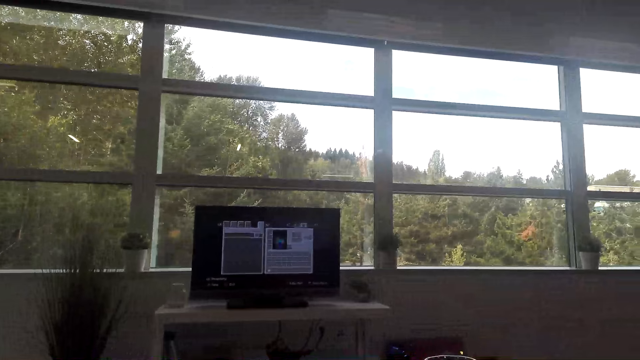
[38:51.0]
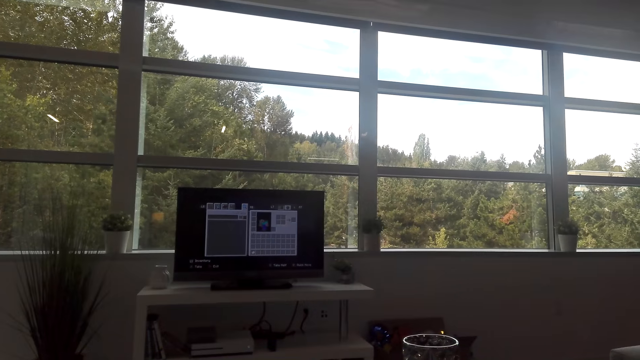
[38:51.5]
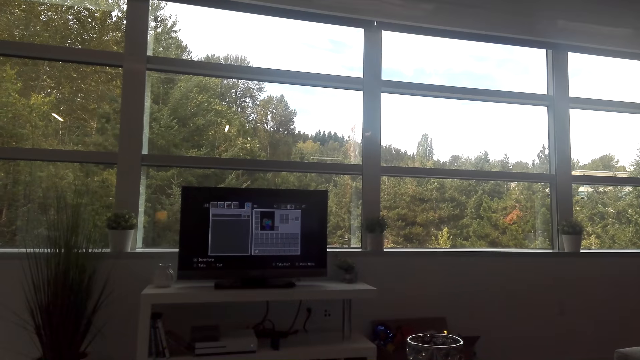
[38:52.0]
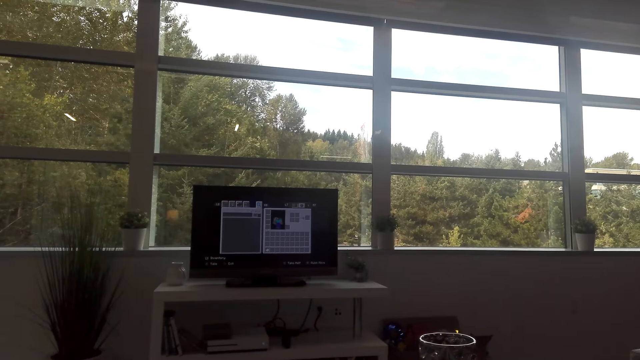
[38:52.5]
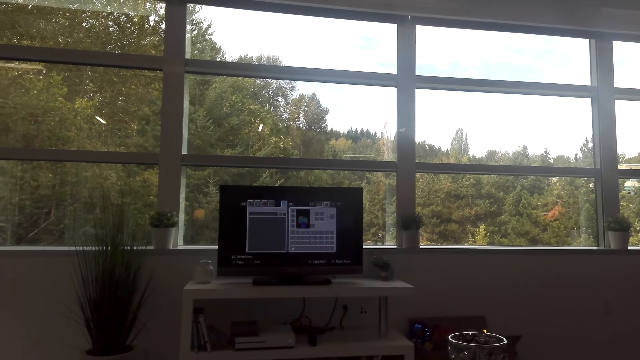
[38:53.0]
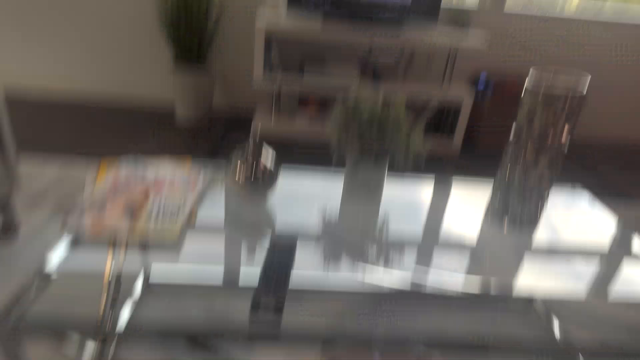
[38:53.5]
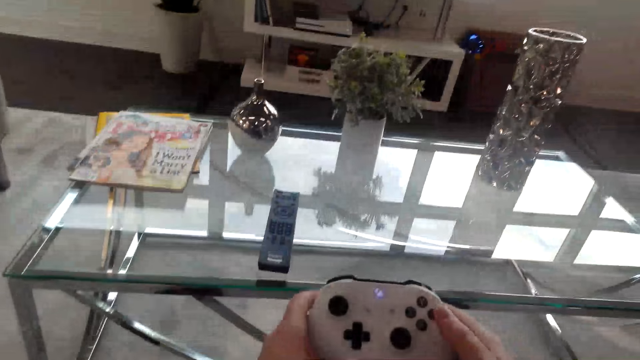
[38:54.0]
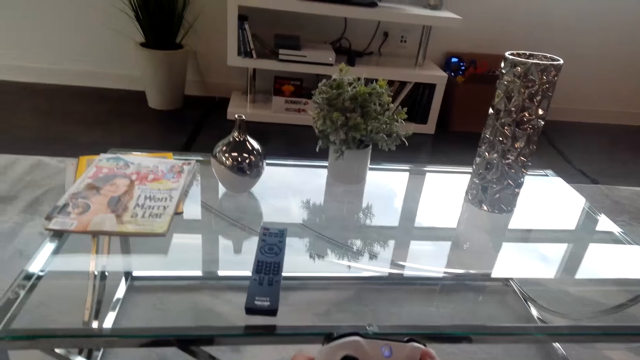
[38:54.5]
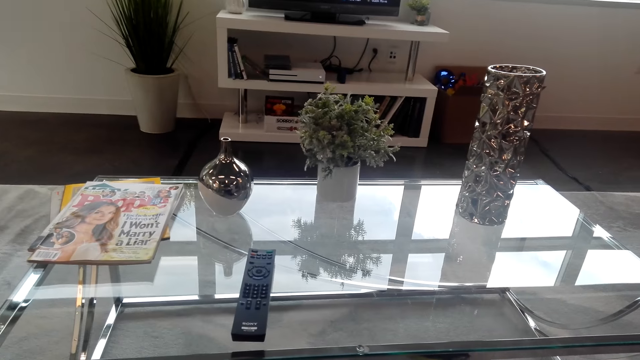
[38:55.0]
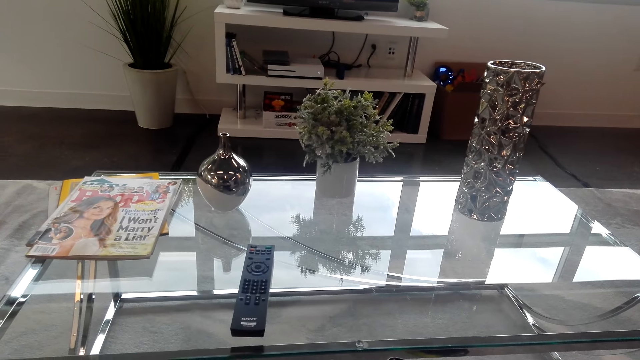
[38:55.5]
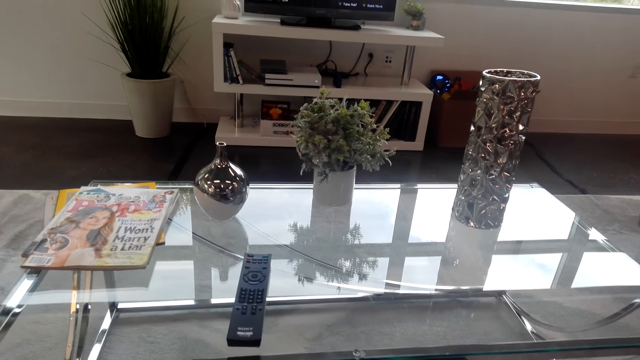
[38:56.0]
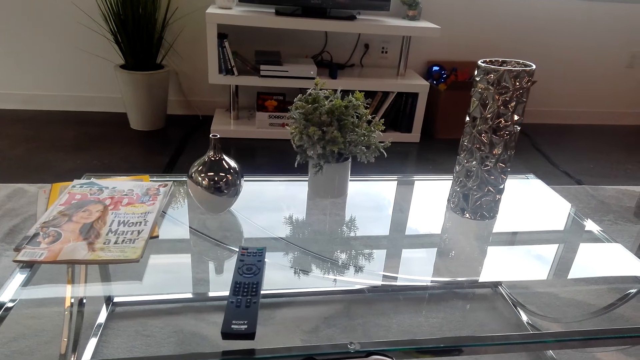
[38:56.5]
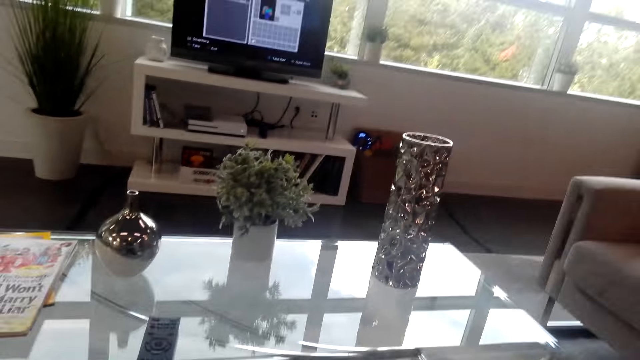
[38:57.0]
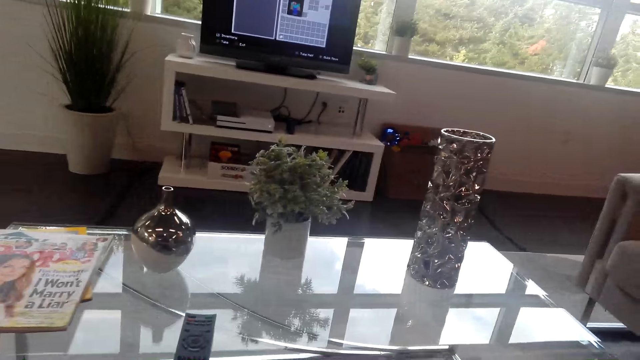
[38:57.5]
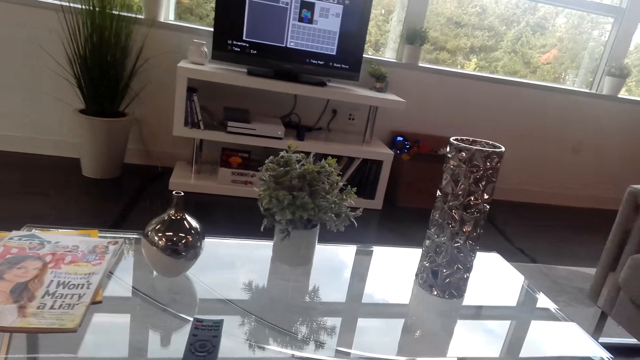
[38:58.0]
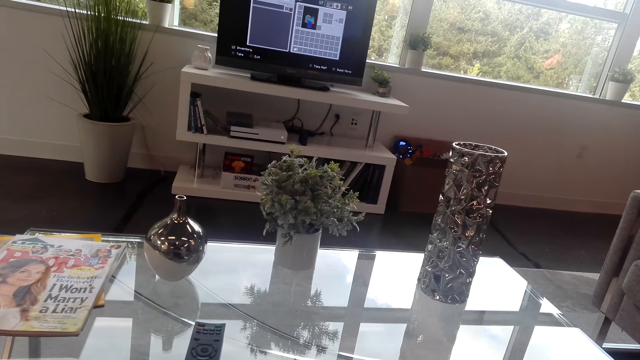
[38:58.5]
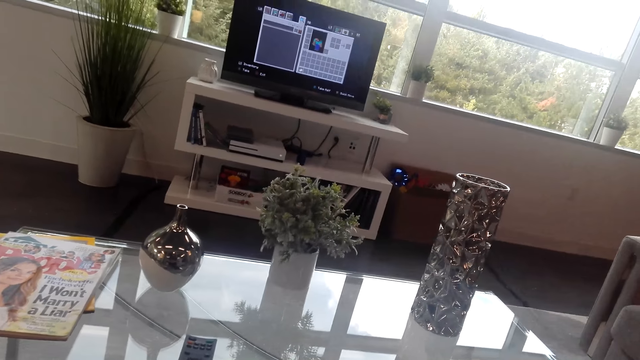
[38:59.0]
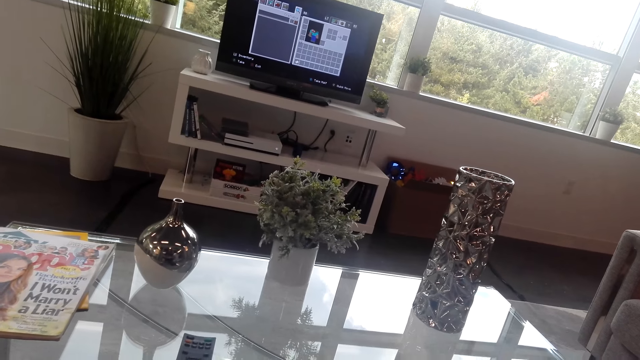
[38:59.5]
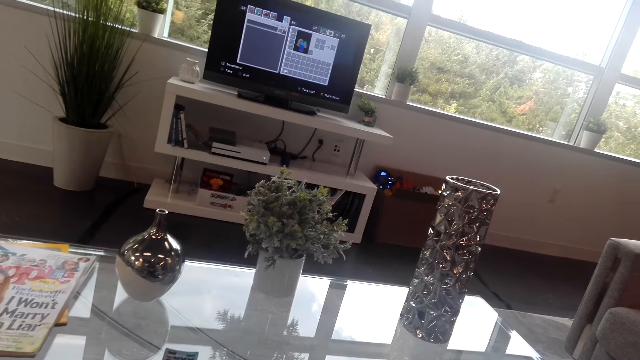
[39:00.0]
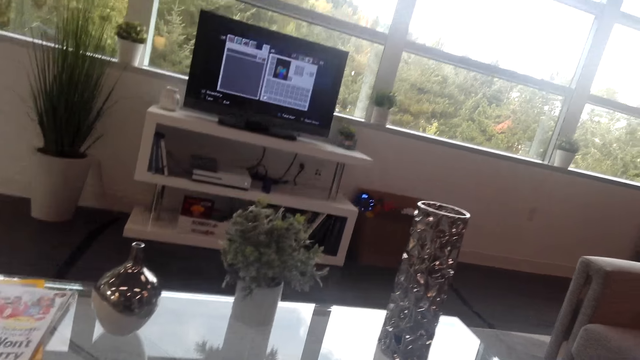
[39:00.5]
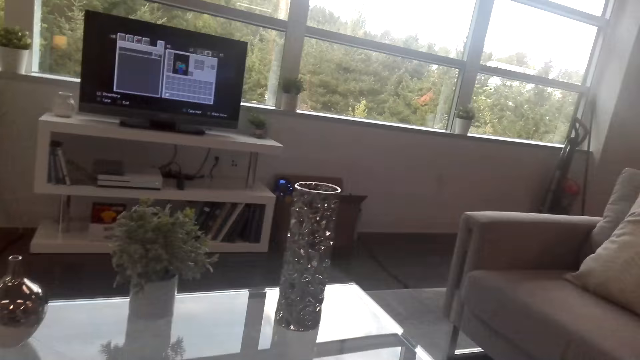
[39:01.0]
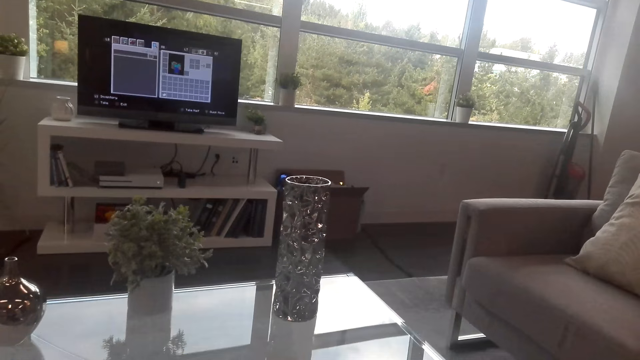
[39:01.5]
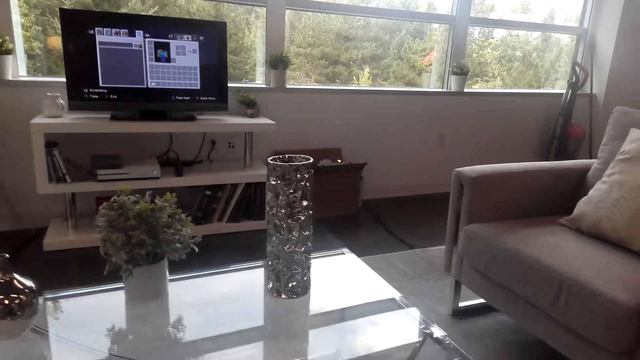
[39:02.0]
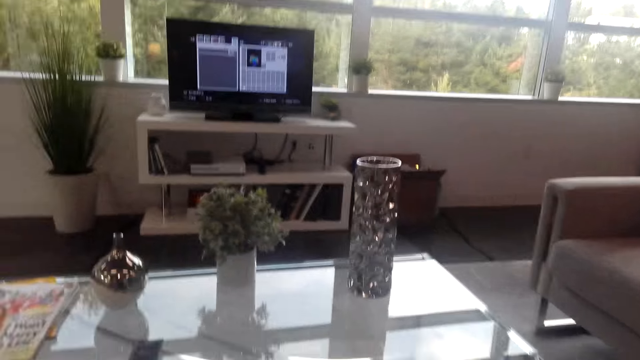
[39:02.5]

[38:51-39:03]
The camera wearer touches the PlayStation pad control.

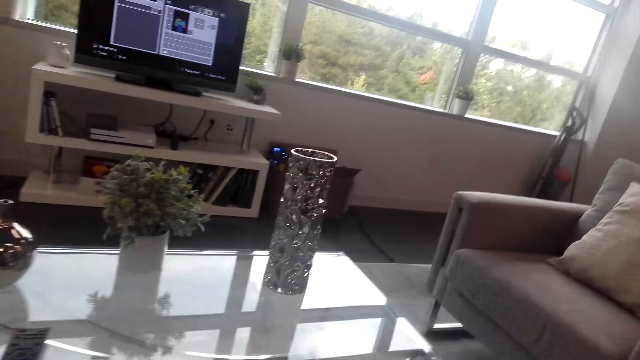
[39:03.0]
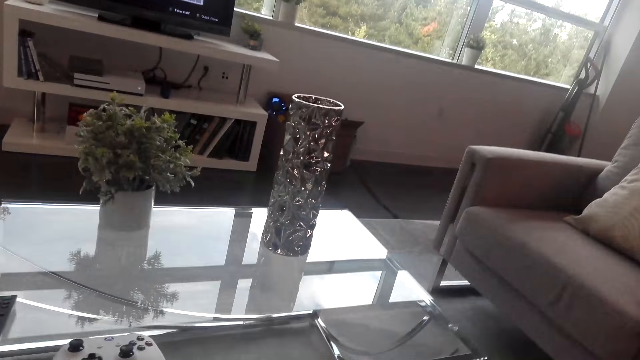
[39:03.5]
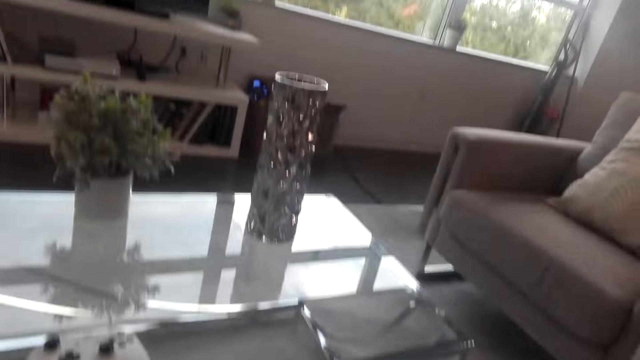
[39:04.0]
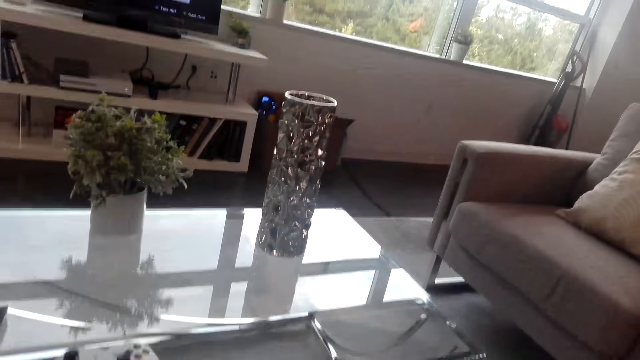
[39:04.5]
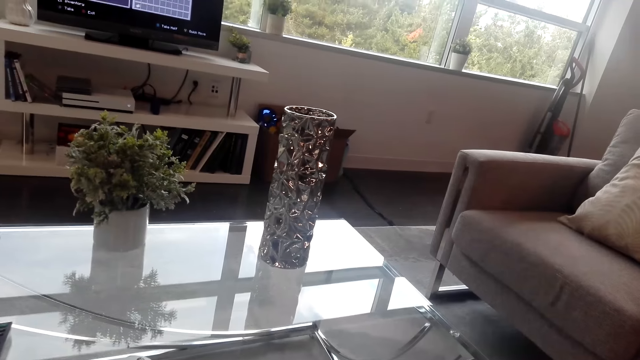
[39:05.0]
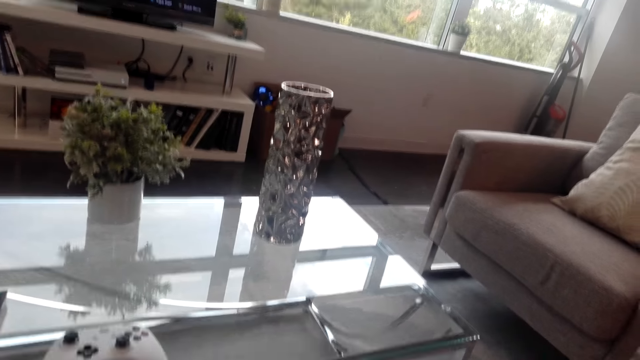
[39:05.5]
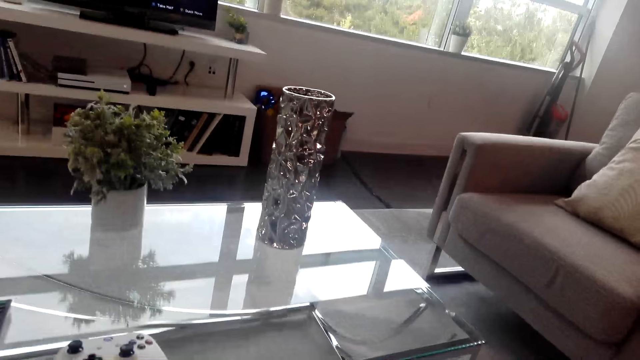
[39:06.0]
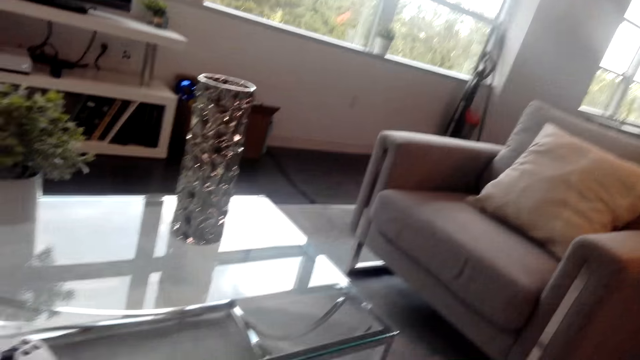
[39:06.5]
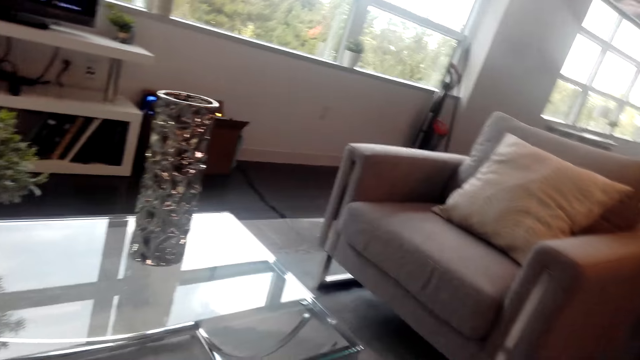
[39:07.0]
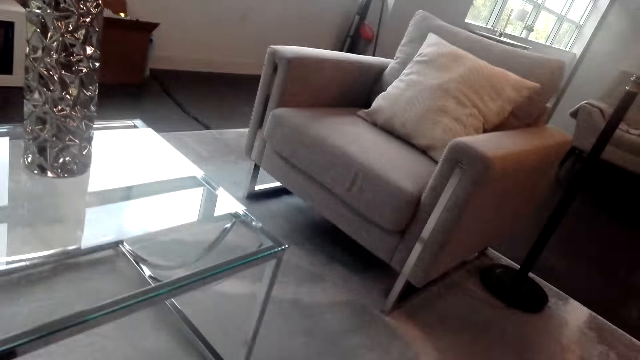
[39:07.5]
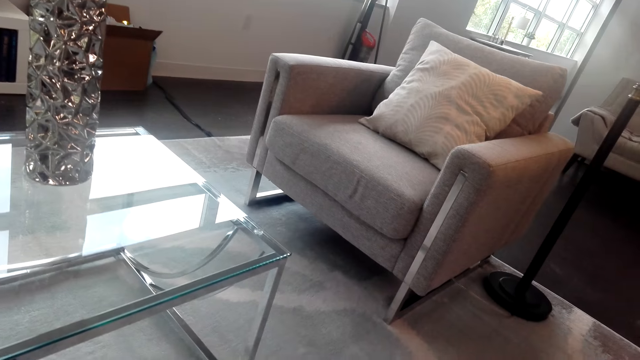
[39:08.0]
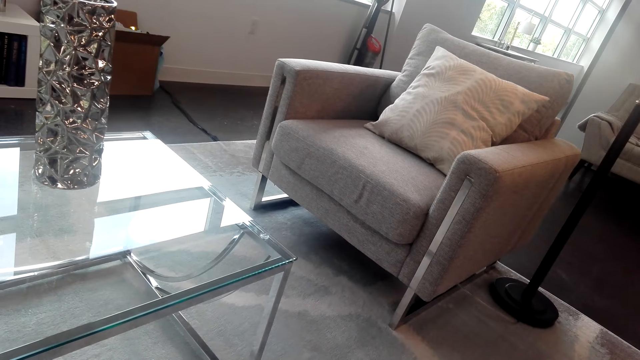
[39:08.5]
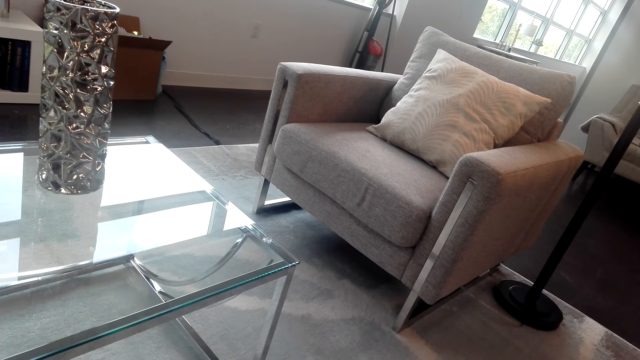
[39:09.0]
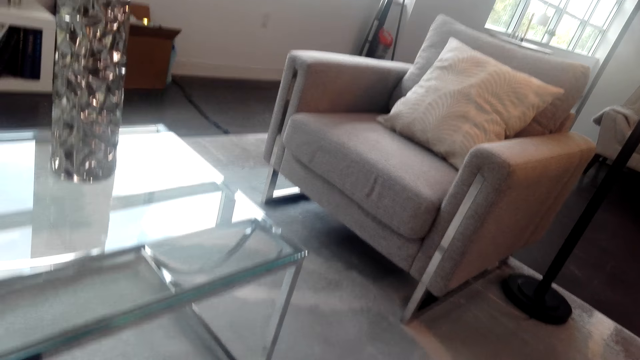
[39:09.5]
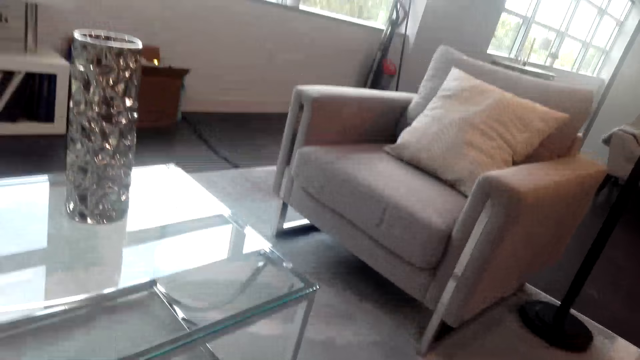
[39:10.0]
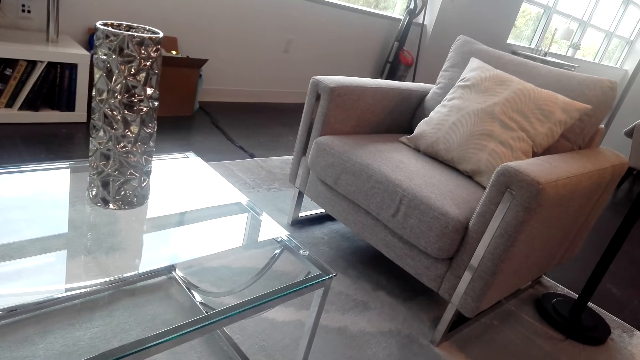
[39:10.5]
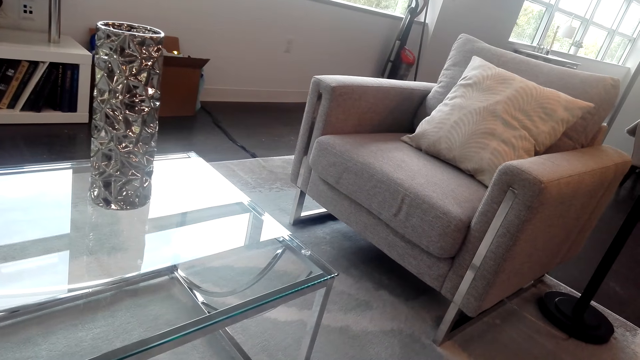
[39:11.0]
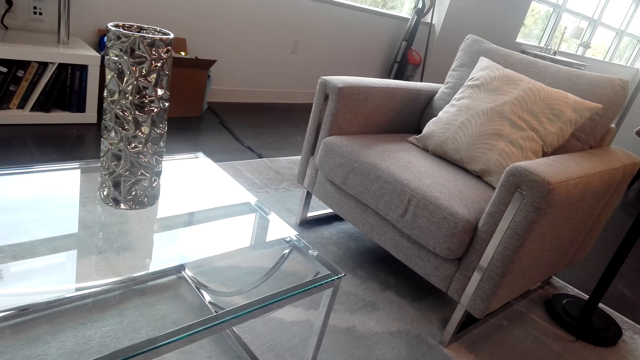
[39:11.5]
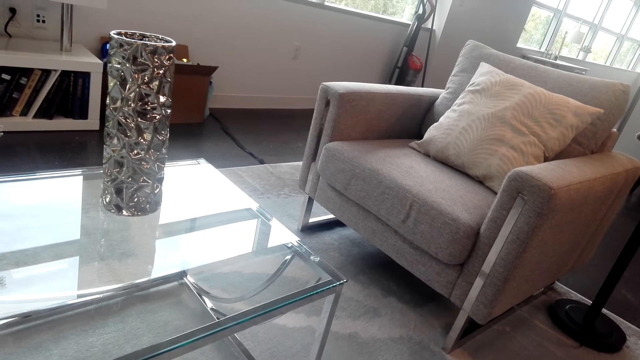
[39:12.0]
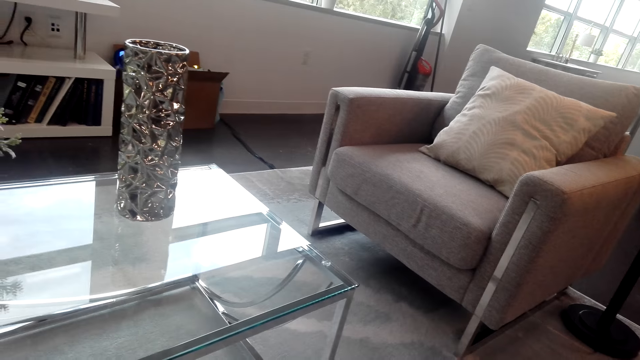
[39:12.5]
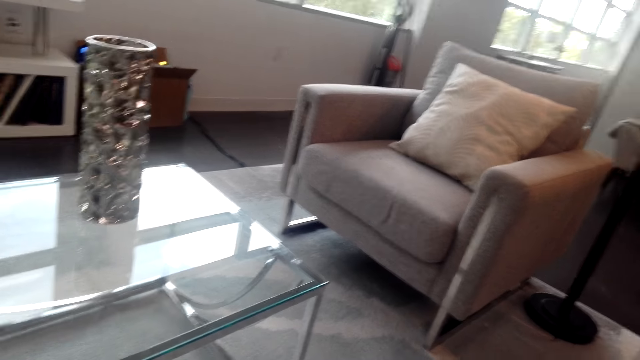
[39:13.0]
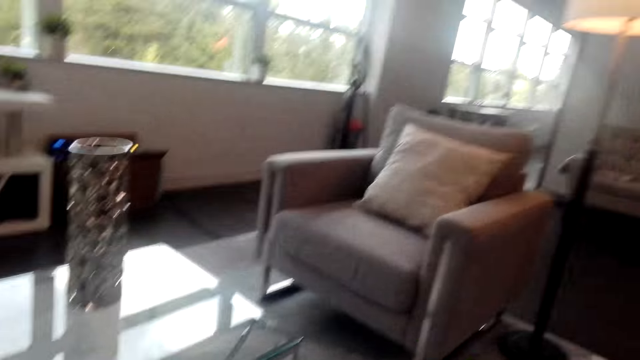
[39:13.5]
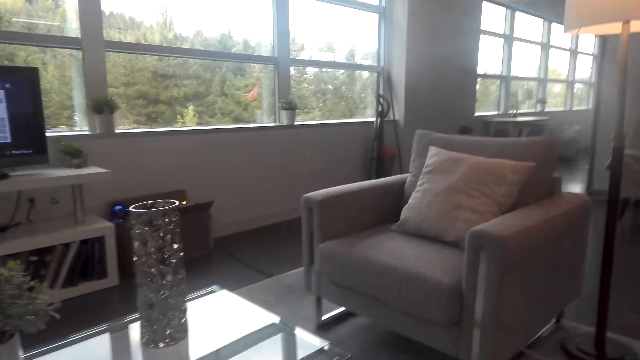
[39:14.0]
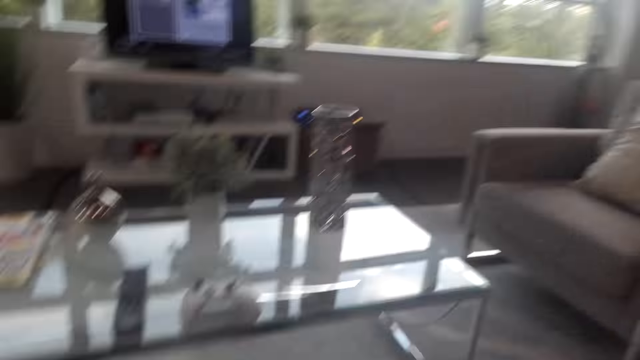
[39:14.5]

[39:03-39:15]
The camera wearer looks around.
